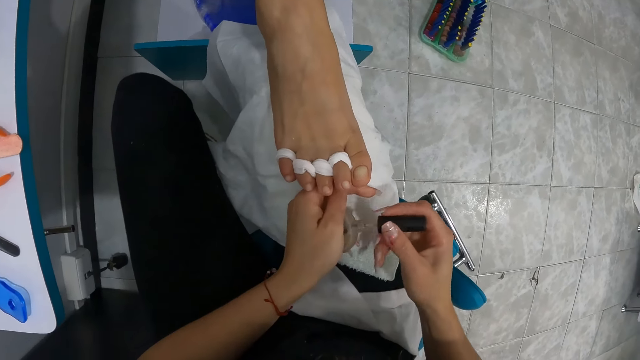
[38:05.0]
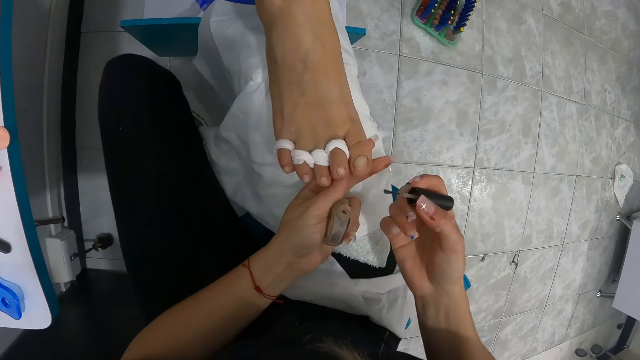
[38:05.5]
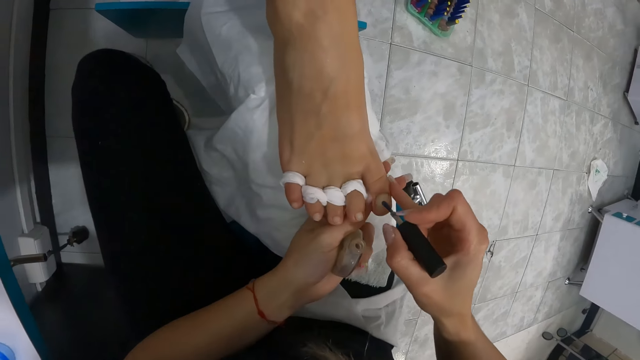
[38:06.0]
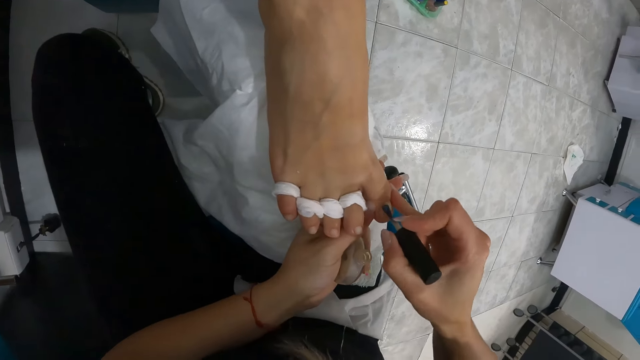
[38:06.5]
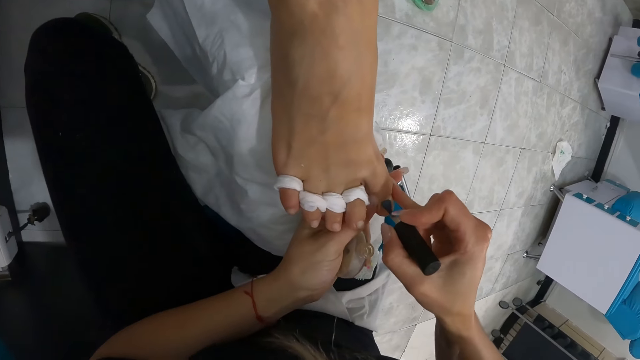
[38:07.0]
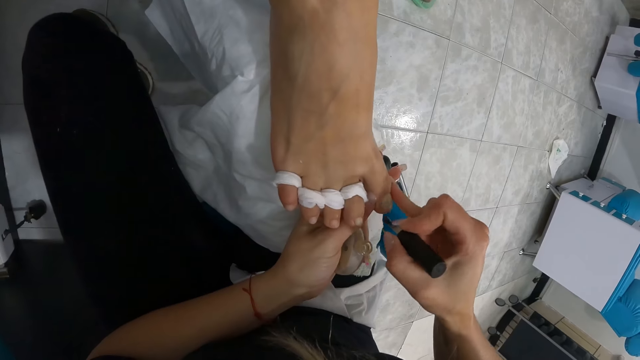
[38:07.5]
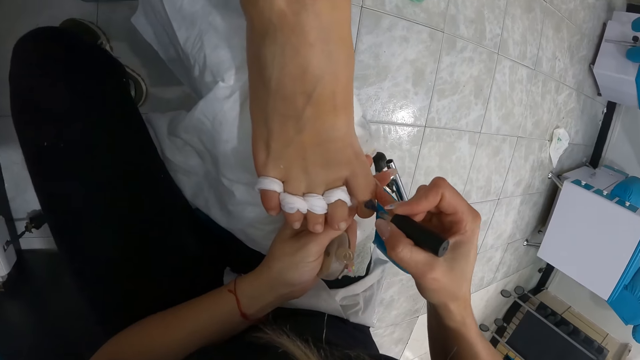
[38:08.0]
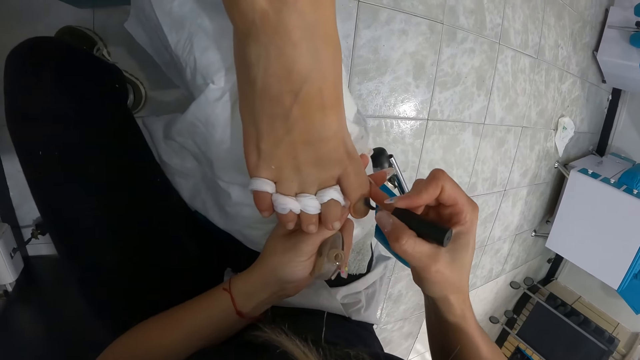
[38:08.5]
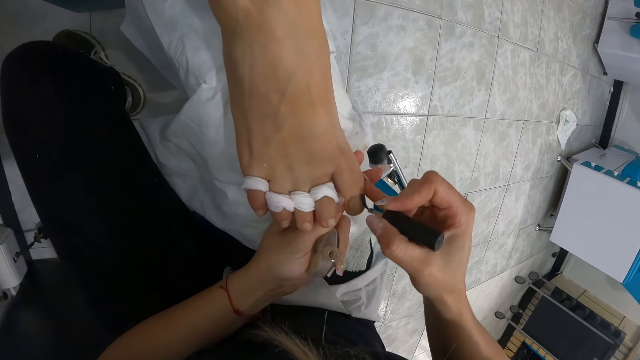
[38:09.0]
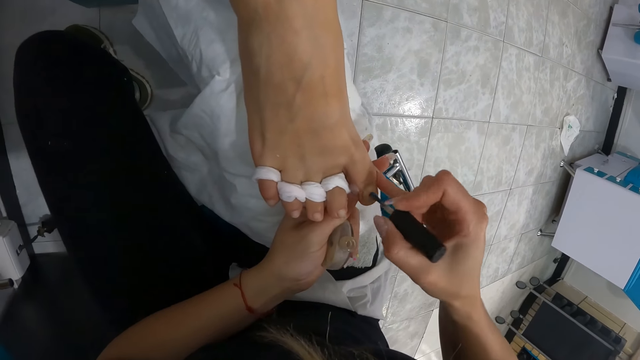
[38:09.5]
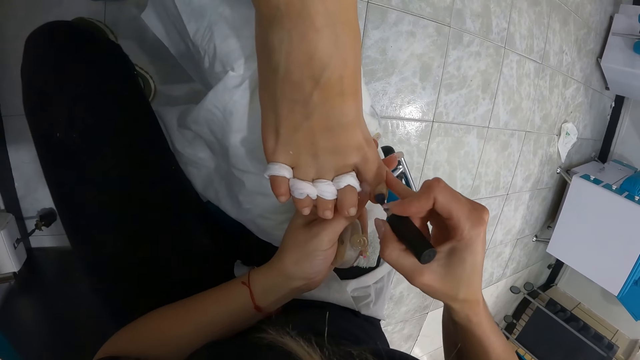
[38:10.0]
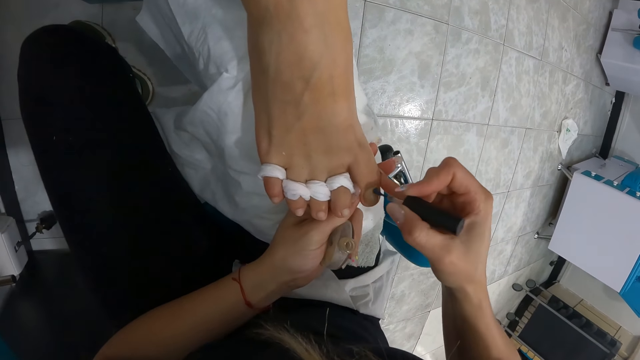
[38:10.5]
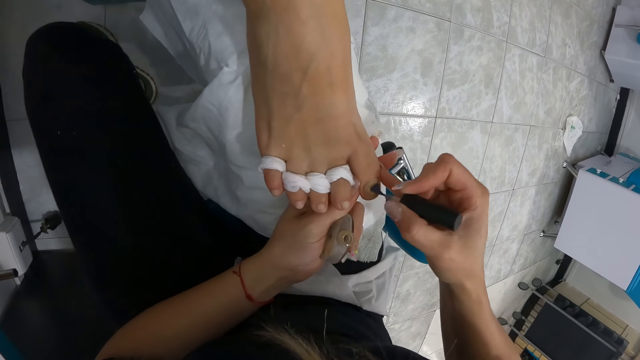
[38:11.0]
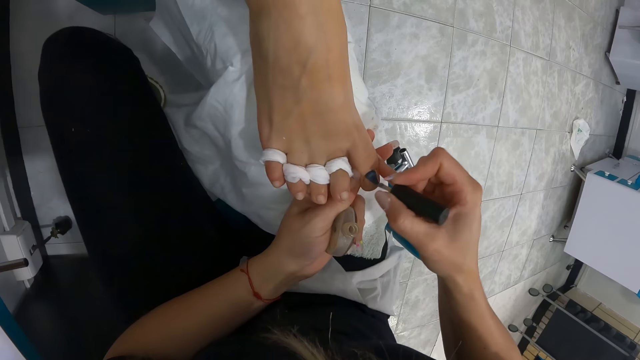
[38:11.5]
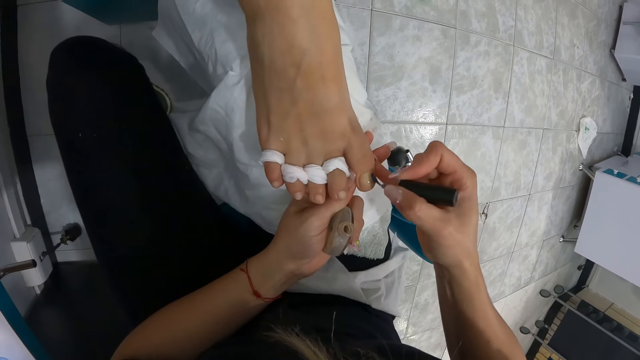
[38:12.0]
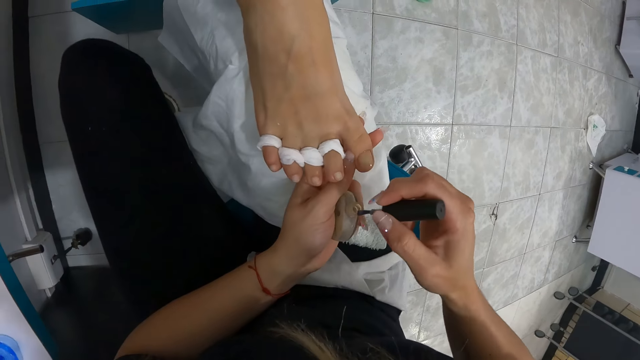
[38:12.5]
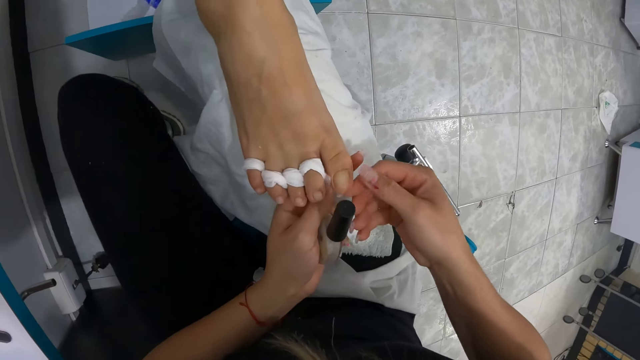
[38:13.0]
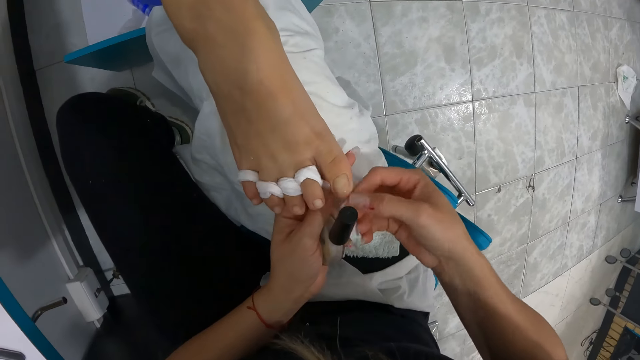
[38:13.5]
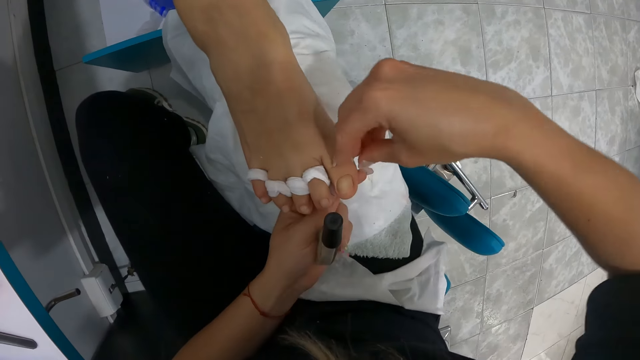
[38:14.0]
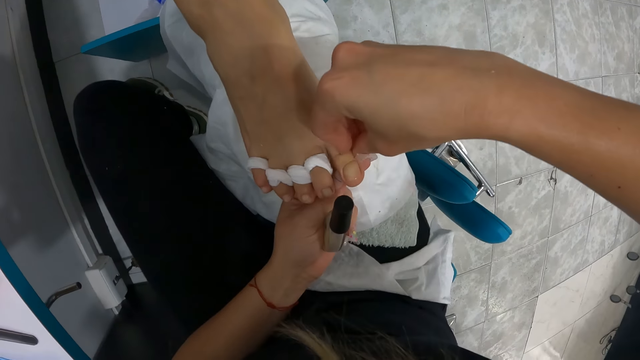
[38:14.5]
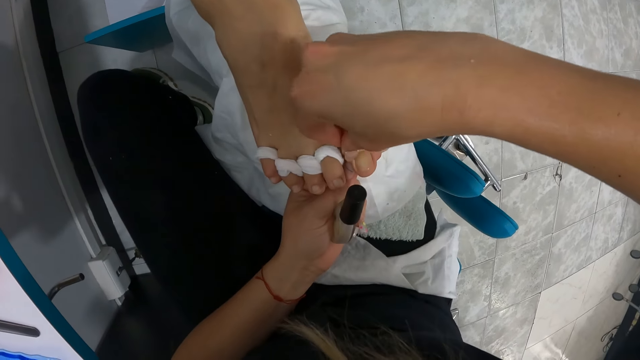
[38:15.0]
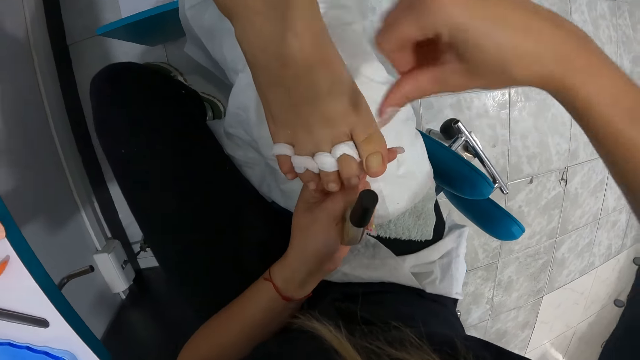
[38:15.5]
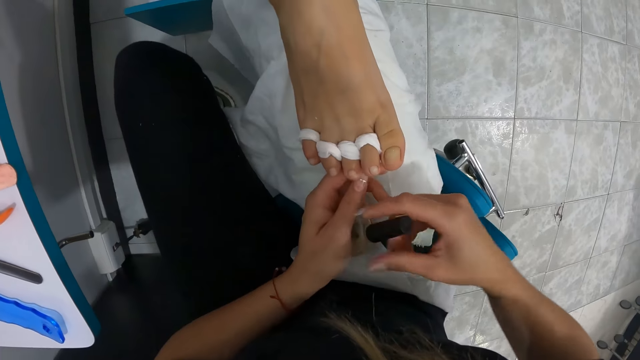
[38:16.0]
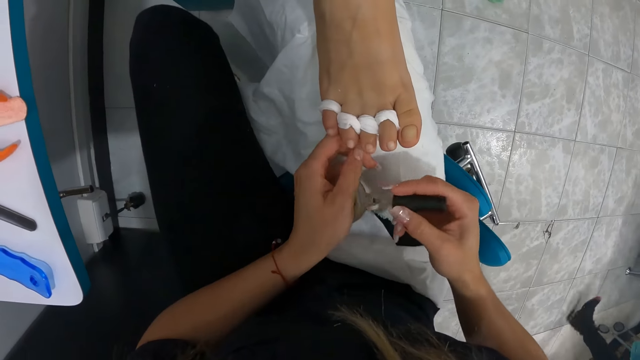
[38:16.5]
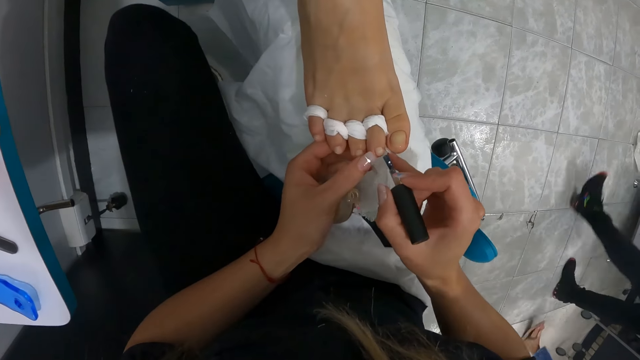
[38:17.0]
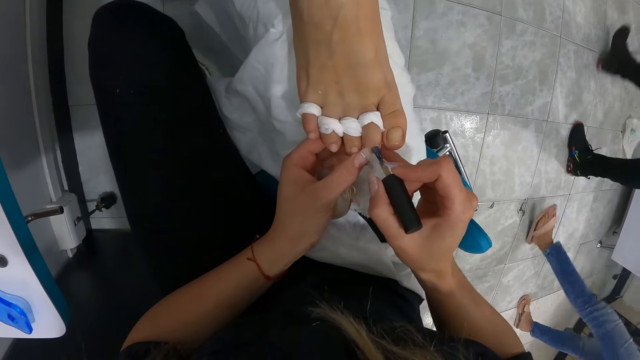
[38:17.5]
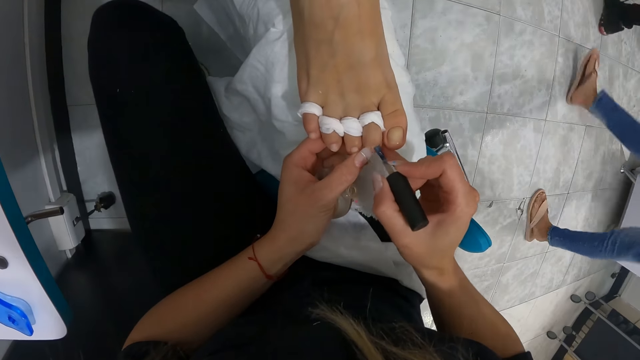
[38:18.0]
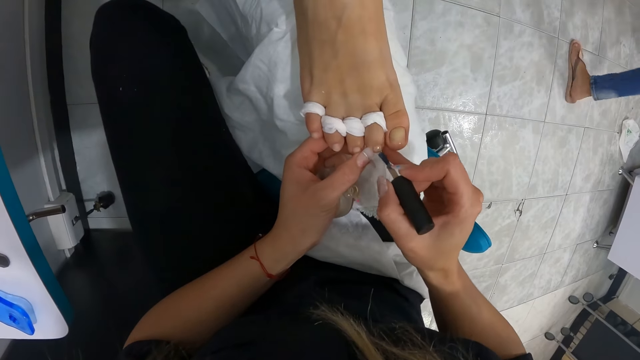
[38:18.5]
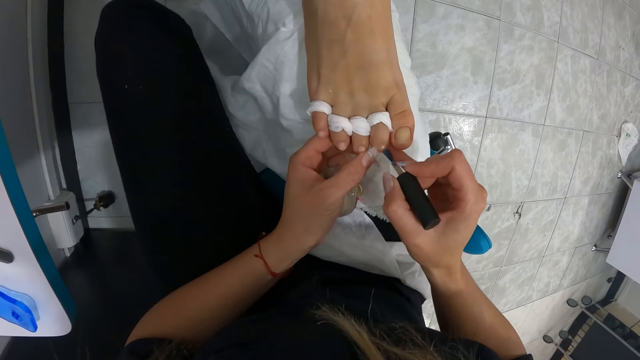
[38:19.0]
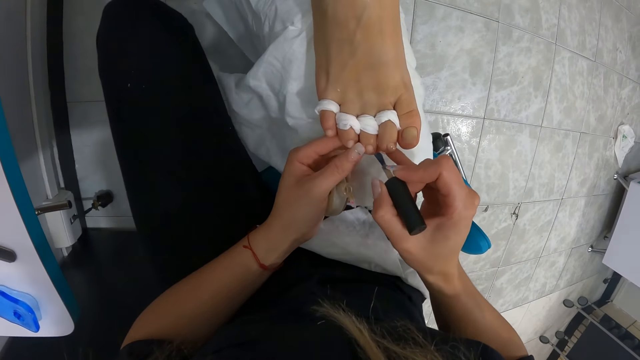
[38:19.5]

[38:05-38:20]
The camera wearer removes the nail polish brush from the nail oil container with her right hand. She paints the woman's toe nails from her right foot with the nail oil. She puts the nail polish brush into the nail oil container with her right hand. She wipes the edge of the woman's nail with her right hand. She closes the bottle. She removes the nail polish brush from the nail oil container with her right hand. She paints the woman's toe nails from her right foot with the nail oil.

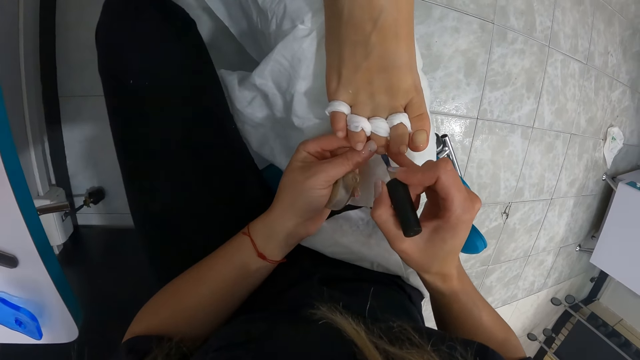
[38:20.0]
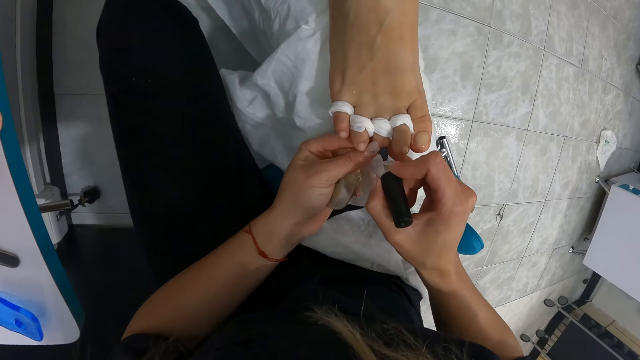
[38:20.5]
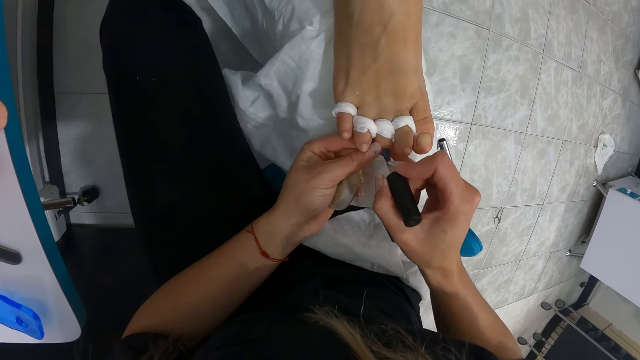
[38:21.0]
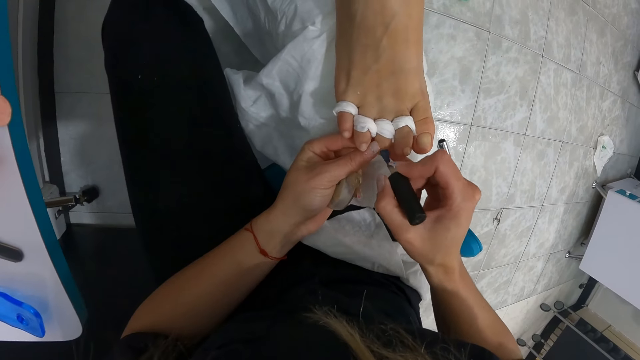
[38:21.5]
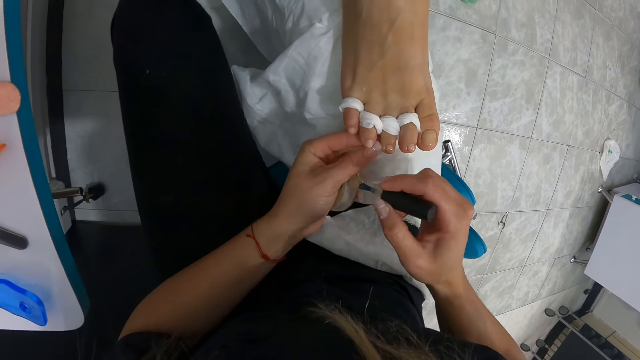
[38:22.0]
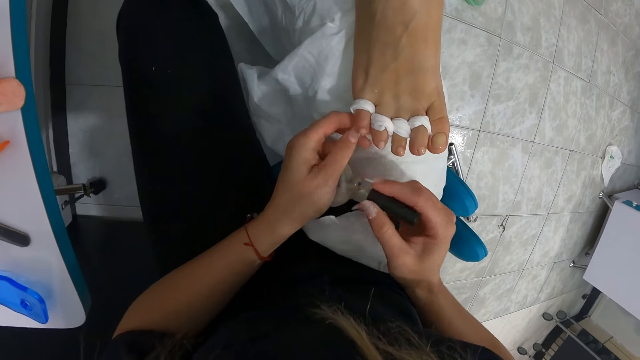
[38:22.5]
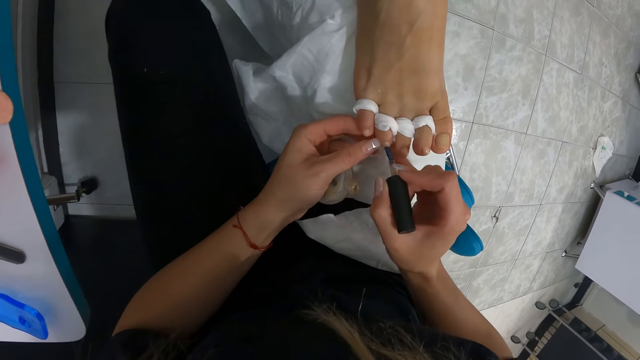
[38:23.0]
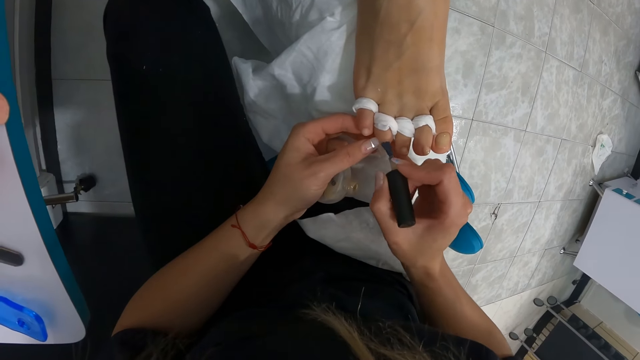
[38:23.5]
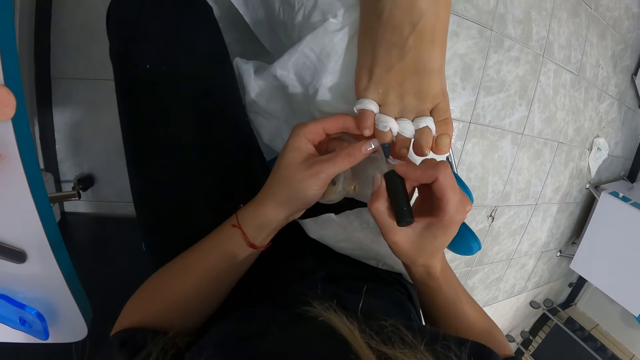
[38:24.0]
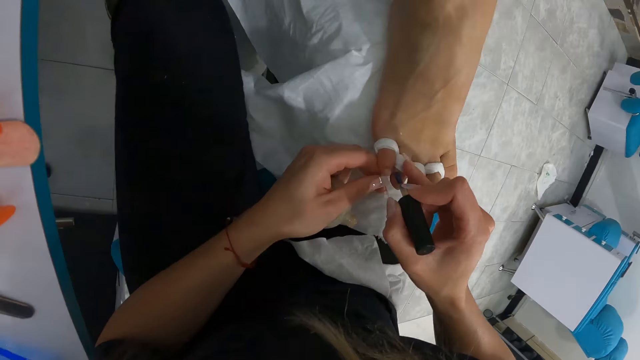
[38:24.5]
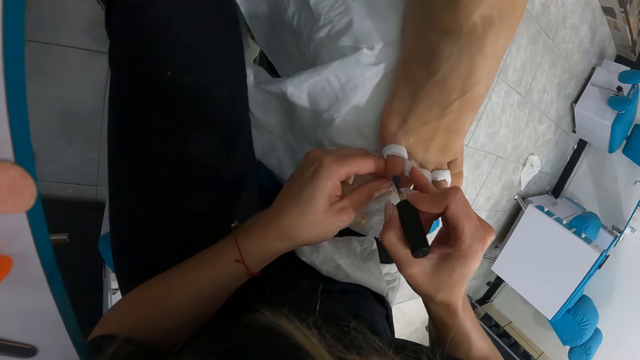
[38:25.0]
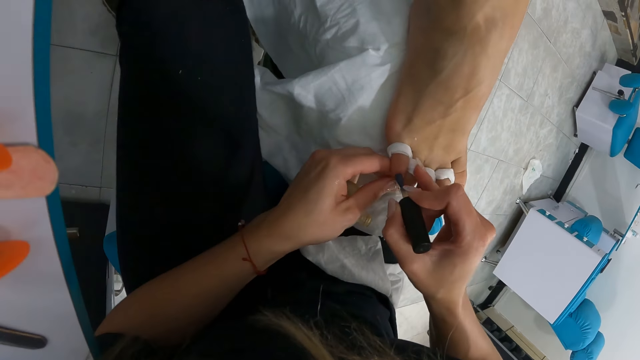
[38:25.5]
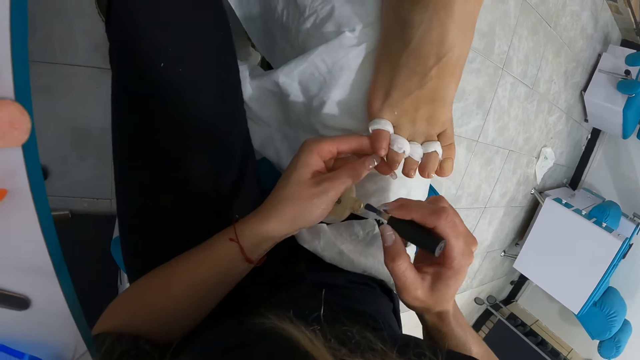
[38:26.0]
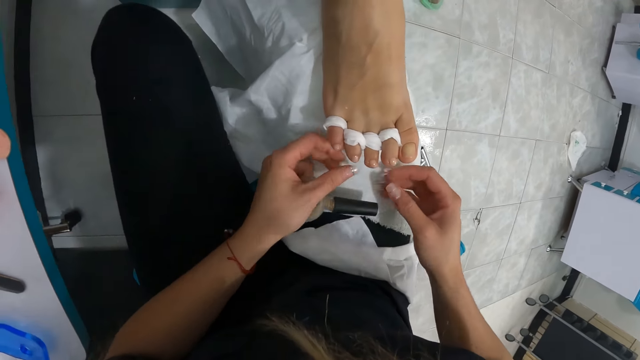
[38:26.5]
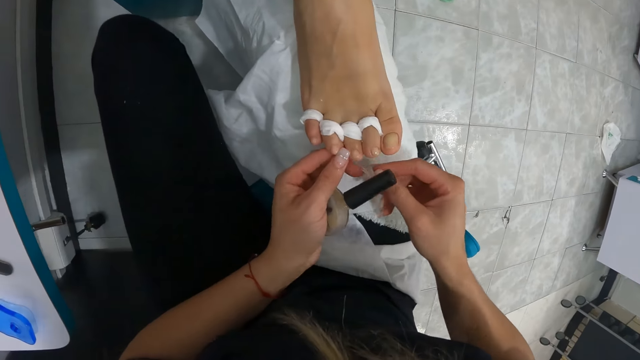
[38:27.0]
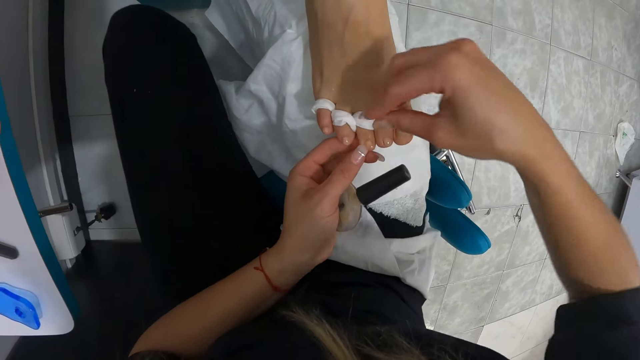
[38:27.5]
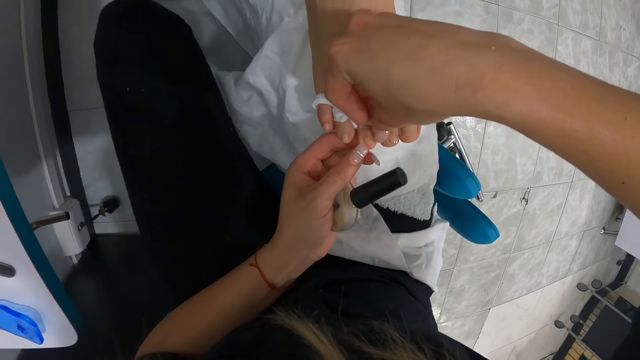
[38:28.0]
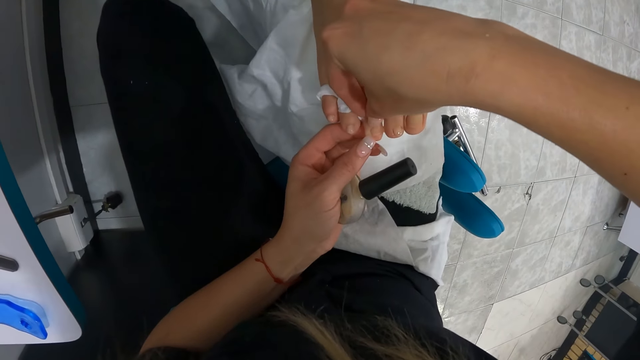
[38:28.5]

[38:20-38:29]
The camera wearer puts the nail polish brush in the nail oil container with her right hand. She removes the nail polish brush from the nail oil container with her right hand. She paints the woman's toe nails from her right foot with the nail oil. She puts the nail polish brush in the nail oil container with her right hand. She closes the bottle. She wipes the edges of the woman's nail with her right hand.
